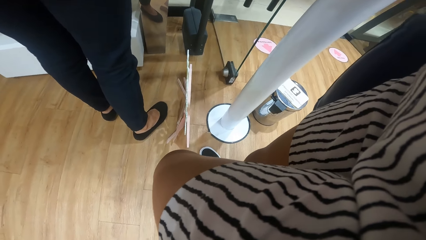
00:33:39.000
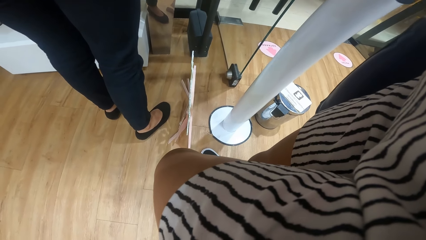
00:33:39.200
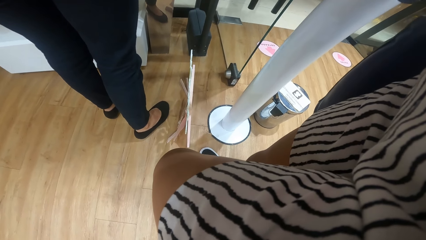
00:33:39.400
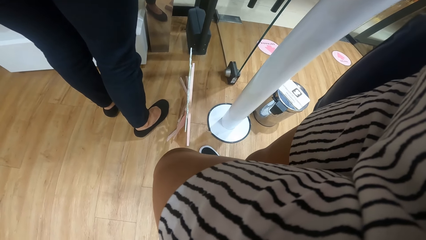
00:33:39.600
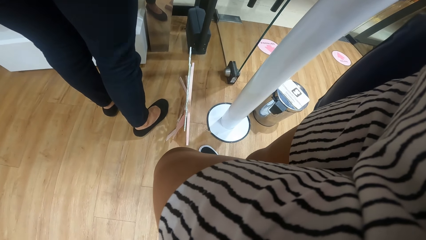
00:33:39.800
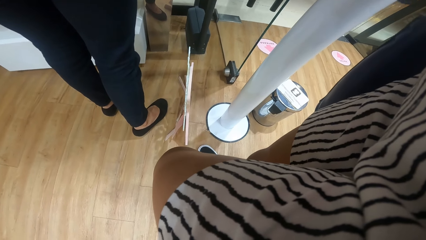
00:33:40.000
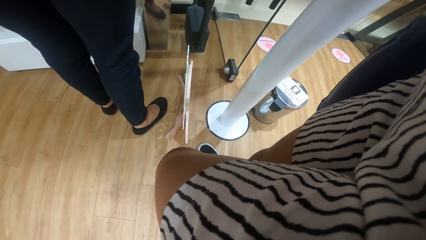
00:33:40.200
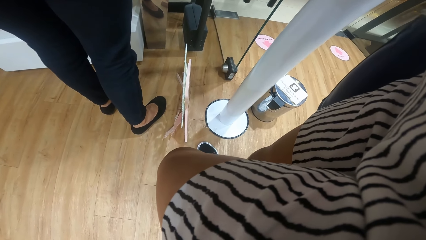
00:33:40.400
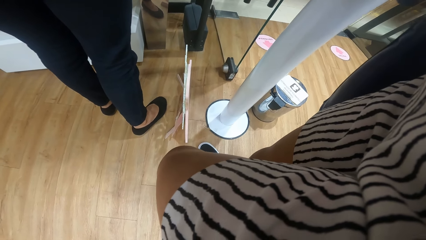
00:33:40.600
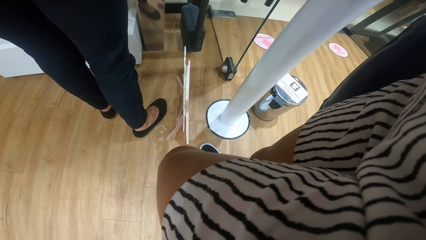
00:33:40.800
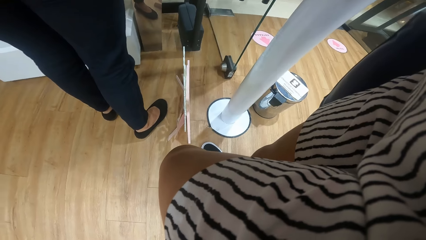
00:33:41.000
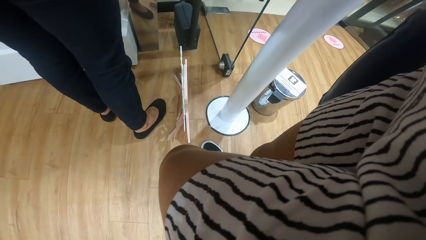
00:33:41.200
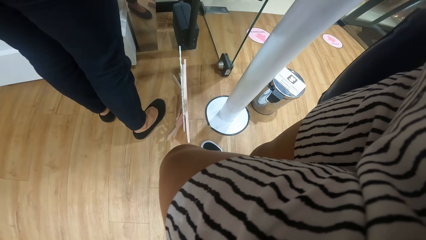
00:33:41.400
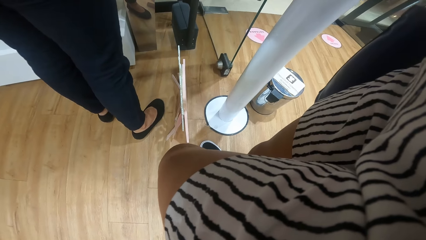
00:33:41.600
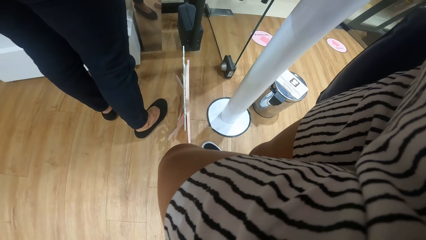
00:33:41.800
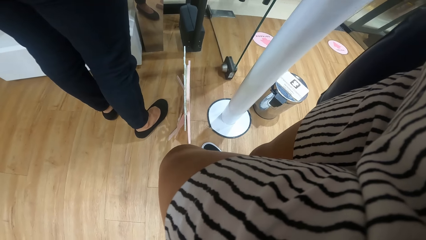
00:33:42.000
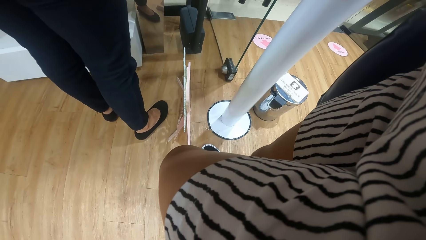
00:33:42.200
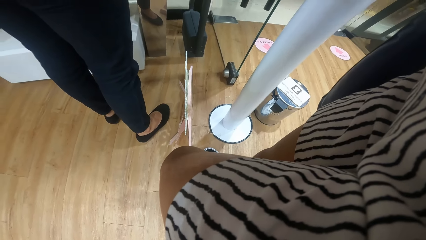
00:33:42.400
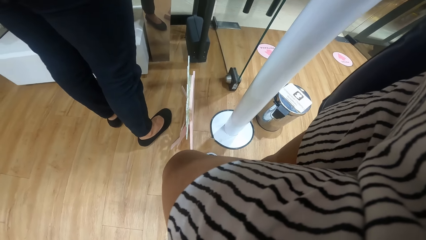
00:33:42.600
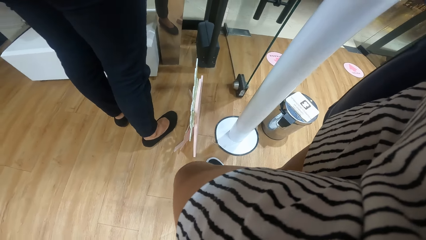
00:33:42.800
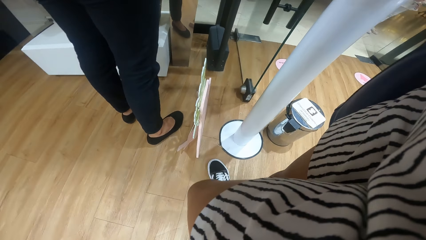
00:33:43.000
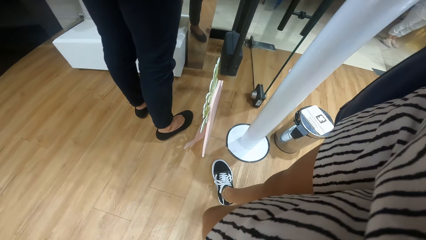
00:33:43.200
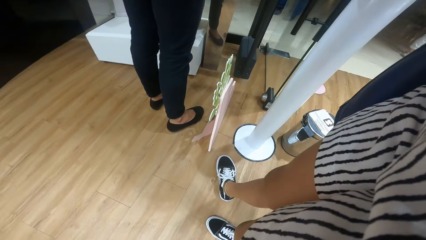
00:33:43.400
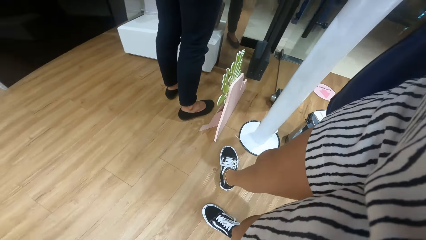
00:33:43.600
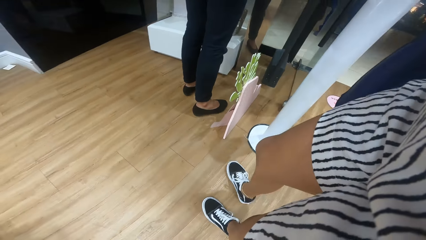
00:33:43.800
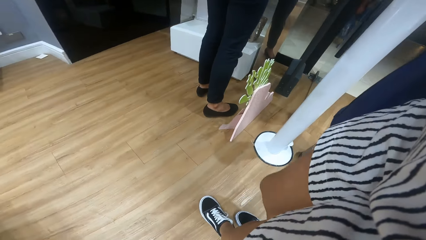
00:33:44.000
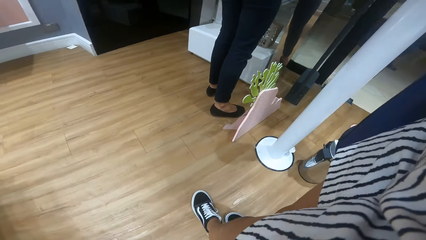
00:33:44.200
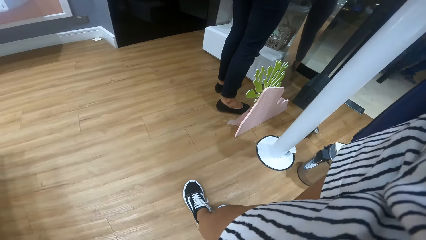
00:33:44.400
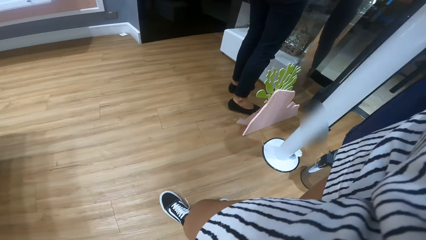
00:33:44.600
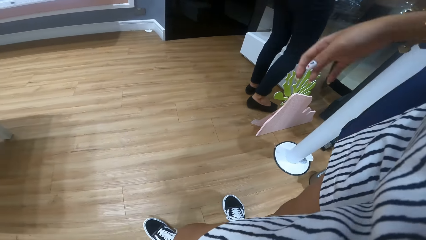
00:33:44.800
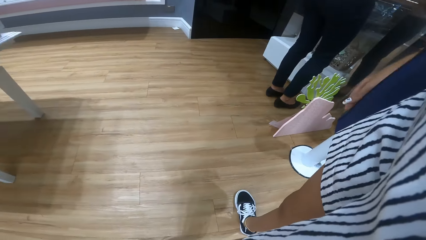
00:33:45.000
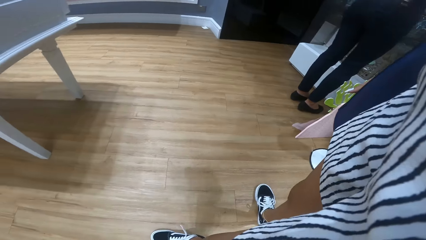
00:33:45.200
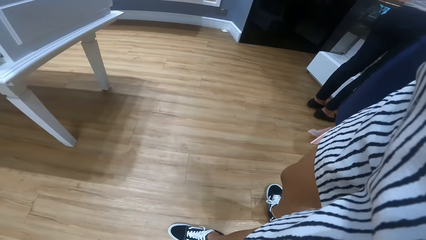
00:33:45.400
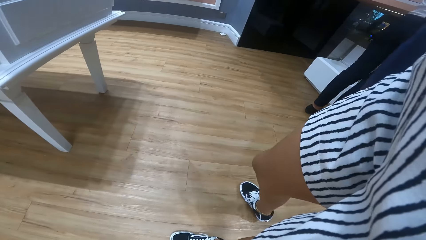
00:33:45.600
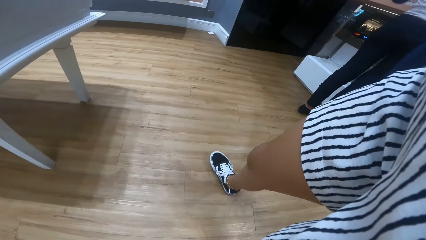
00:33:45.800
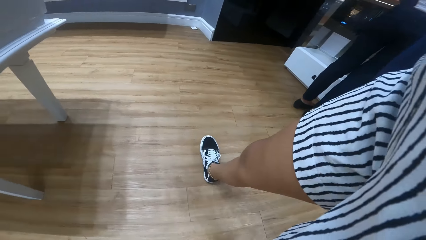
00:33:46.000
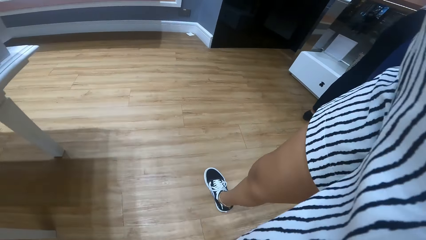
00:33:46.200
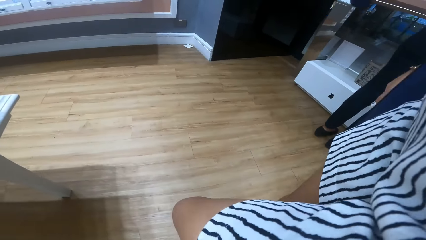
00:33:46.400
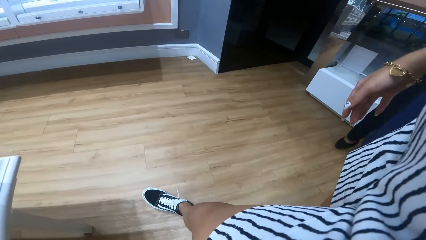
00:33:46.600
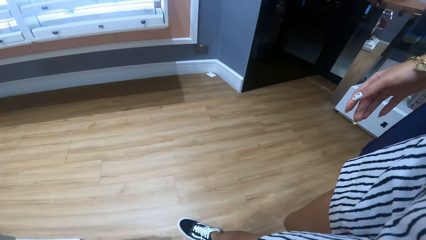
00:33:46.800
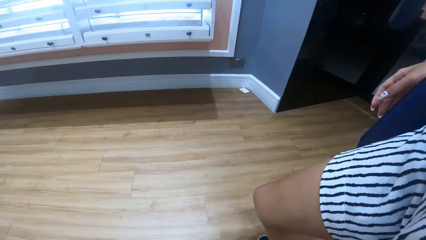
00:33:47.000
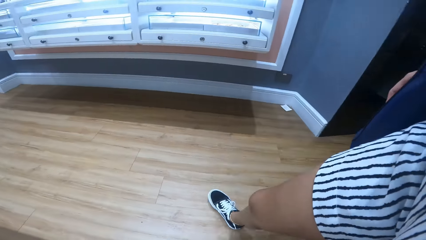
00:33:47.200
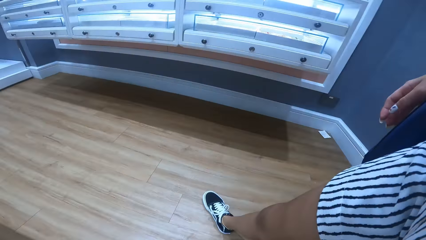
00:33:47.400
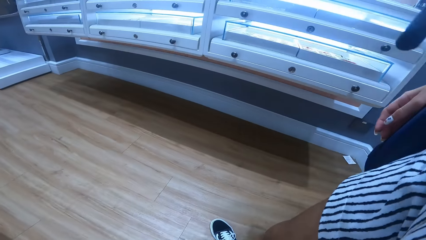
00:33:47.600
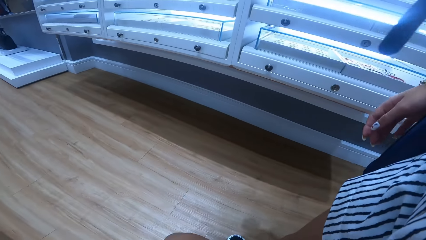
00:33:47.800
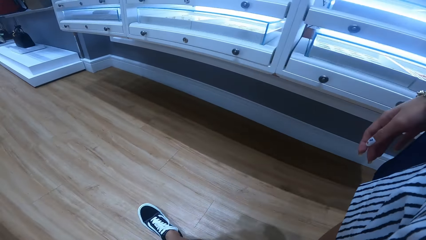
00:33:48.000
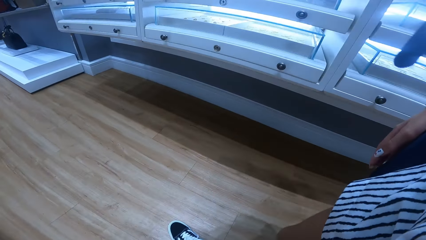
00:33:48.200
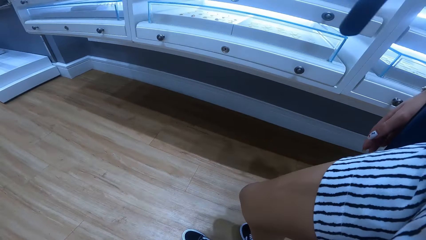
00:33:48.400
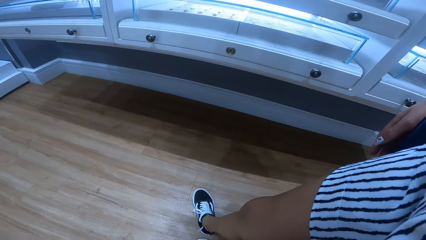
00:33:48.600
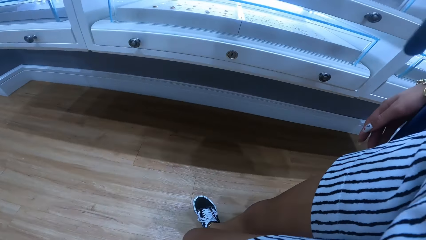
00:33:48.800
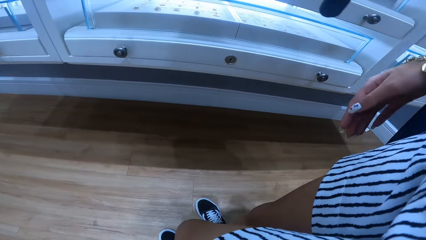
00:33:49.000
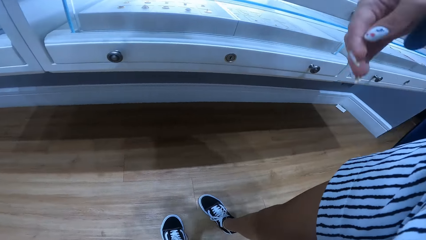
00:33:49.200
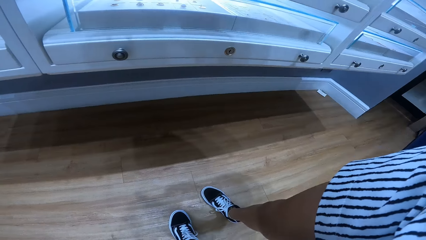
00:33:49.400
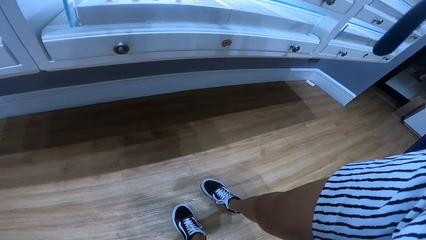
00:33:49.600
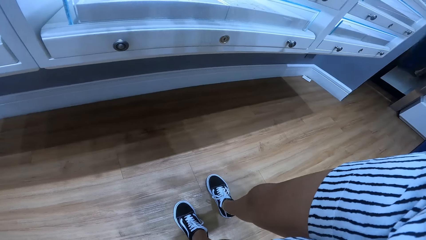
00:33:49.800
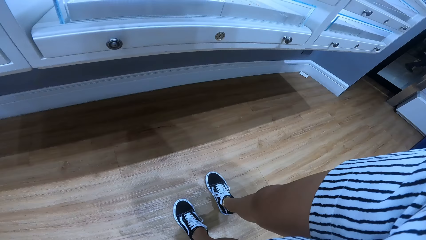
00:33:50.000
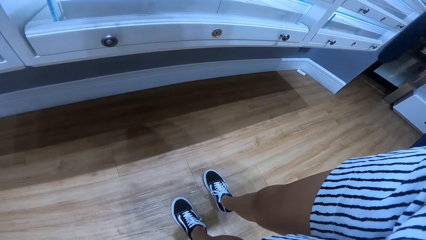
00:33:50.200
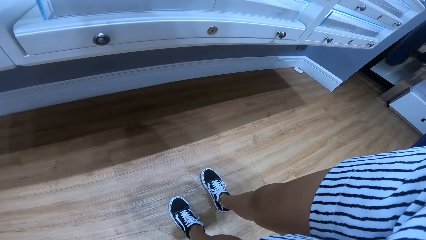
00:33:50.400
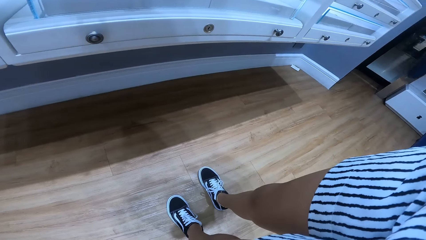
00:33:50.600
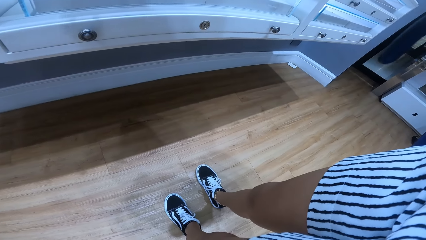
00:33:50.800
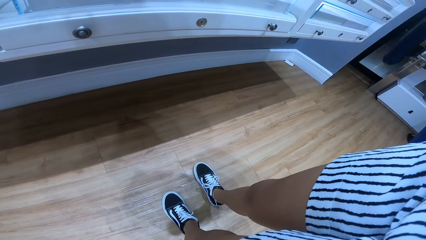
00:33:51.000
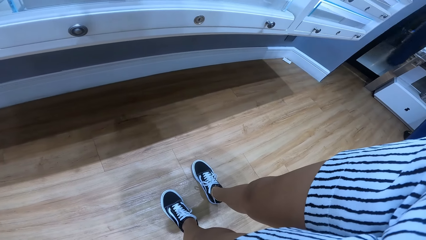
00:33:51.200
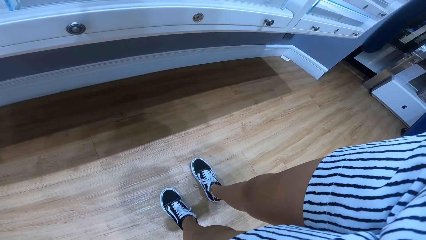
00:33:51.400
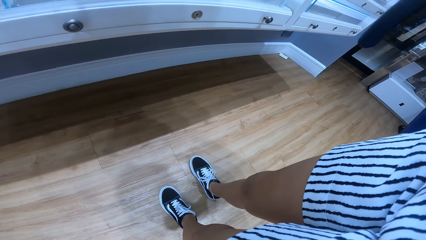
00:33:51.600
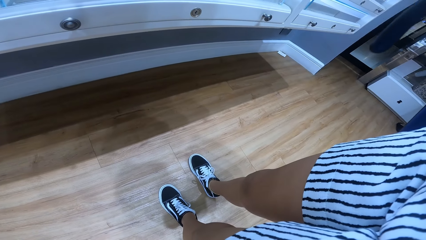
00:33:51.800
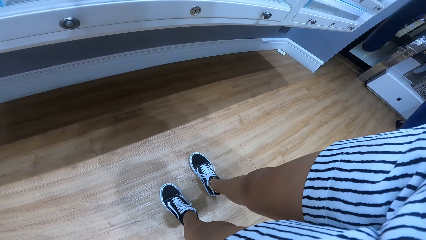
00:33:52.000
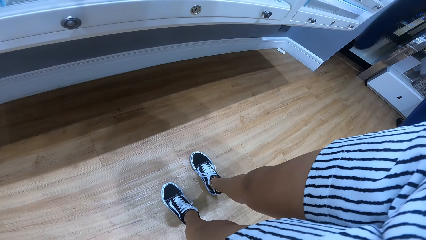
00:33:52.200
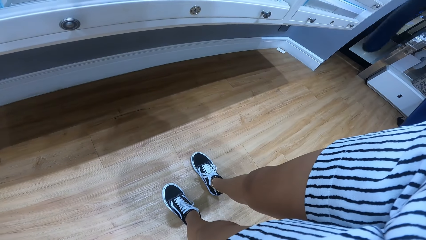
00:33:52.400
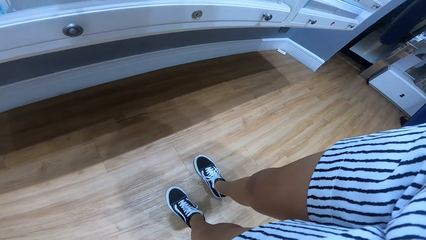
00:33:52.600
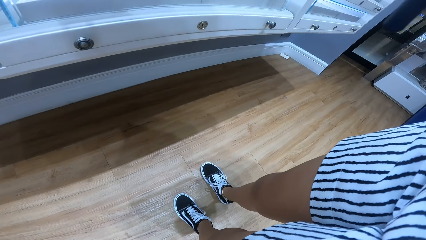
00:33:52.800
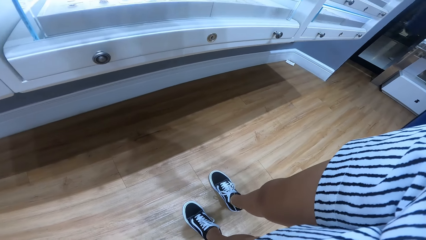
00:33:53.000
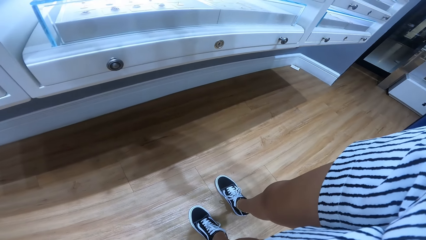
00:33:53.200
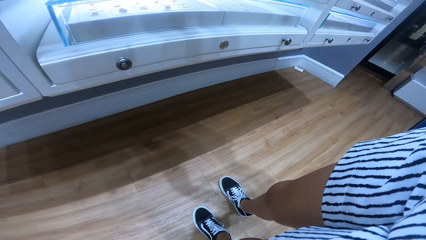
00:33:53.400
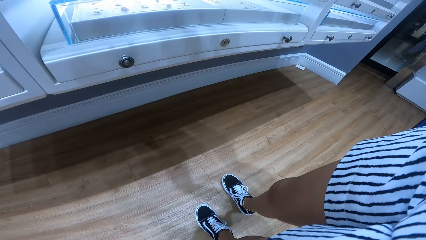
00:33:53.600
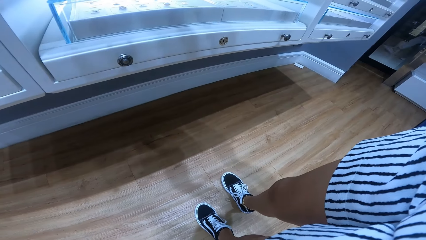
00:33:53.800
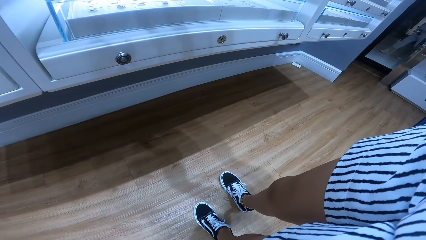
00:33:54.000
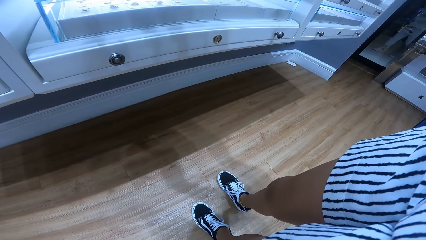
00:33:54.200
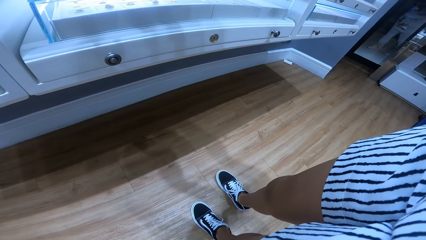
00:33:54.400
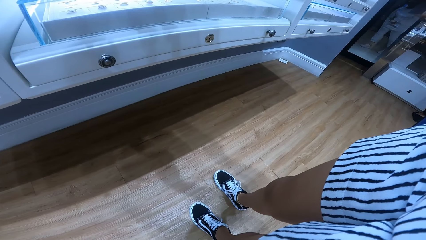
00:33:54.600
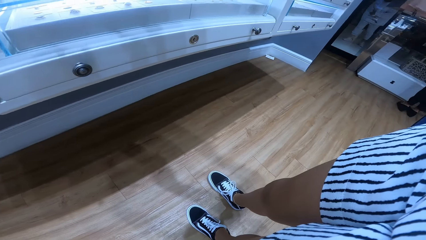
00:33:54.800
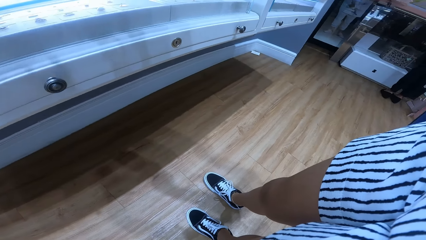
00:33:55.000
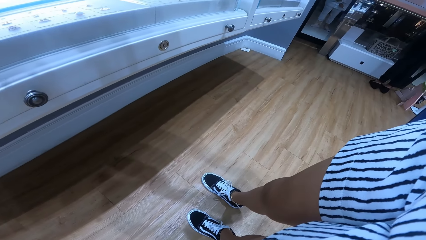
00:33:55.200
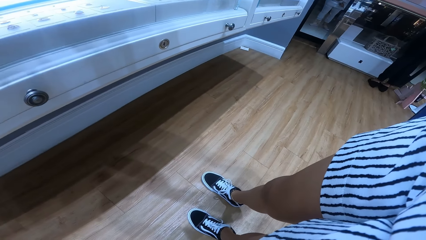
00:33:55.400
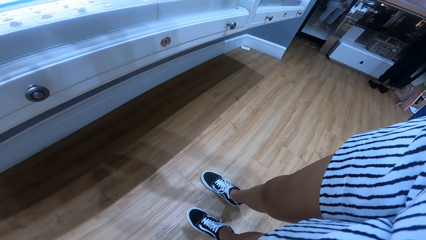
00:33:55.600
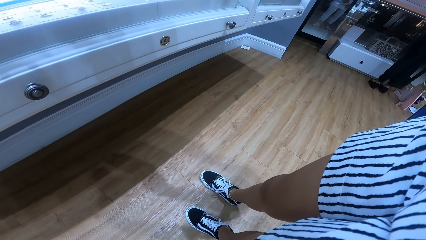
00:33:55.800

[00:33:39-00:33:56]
The camera wearer walks towards a set of show glasses. They look around.
